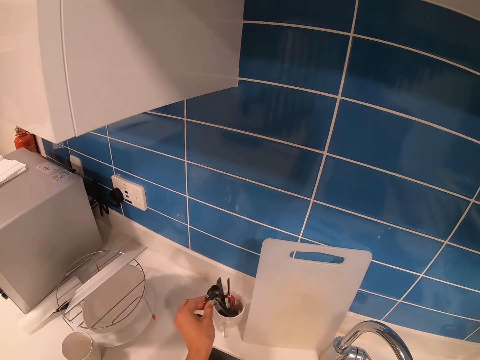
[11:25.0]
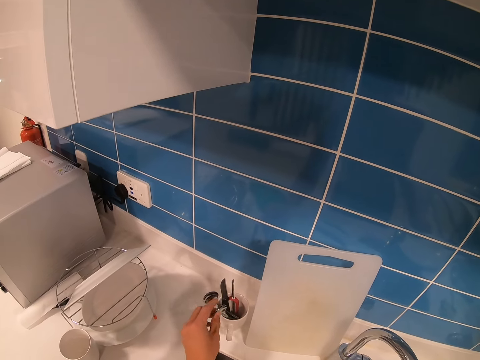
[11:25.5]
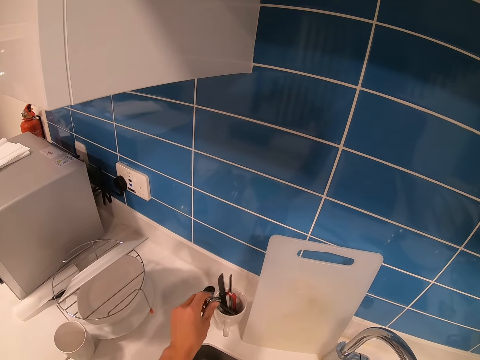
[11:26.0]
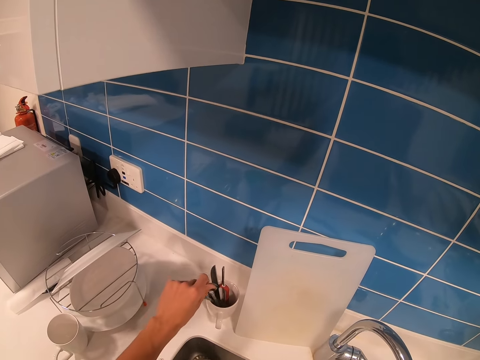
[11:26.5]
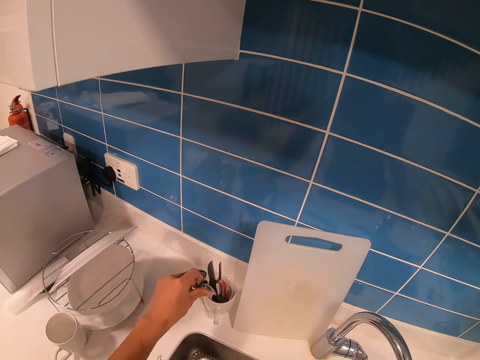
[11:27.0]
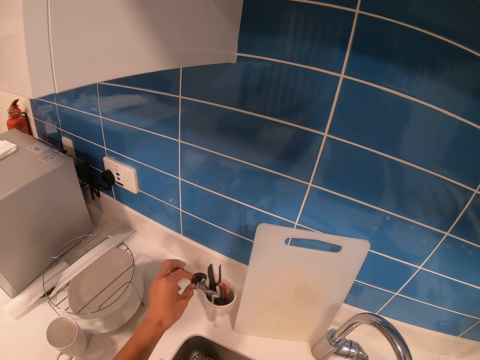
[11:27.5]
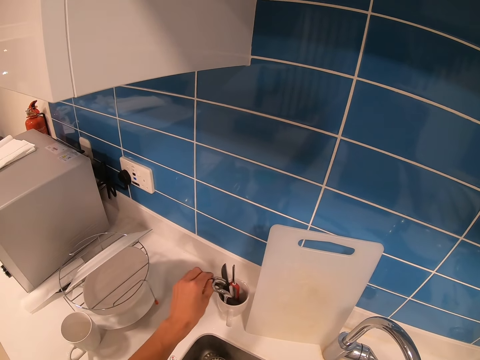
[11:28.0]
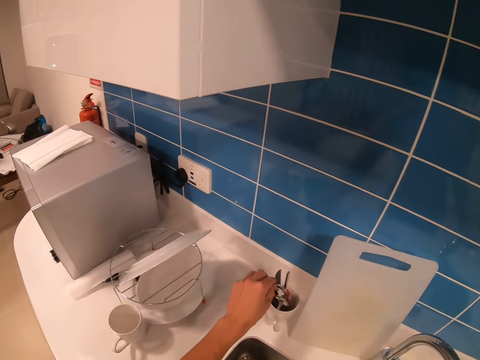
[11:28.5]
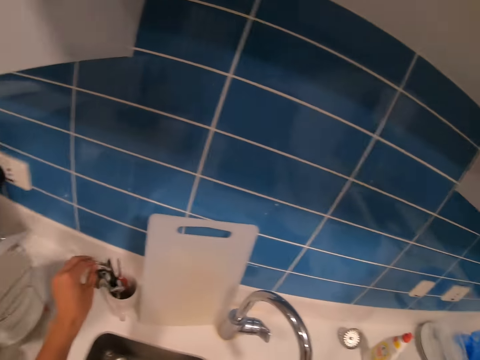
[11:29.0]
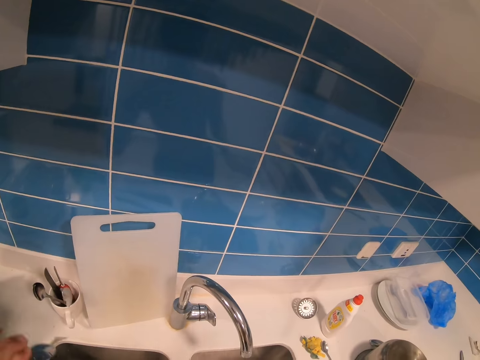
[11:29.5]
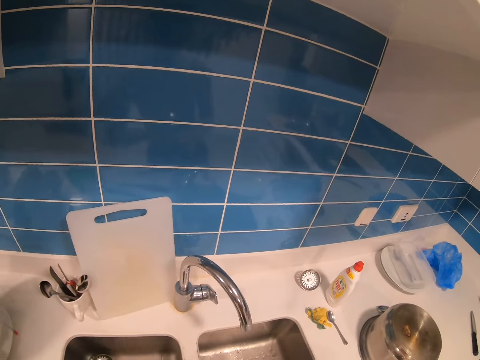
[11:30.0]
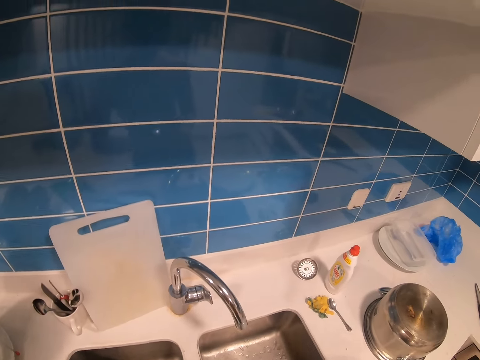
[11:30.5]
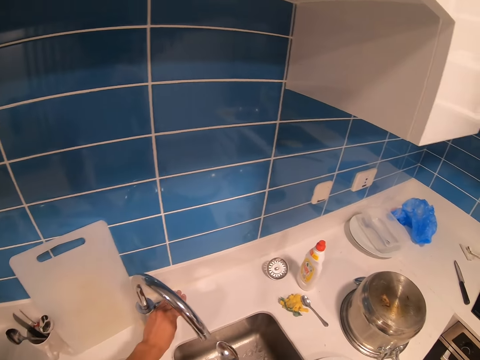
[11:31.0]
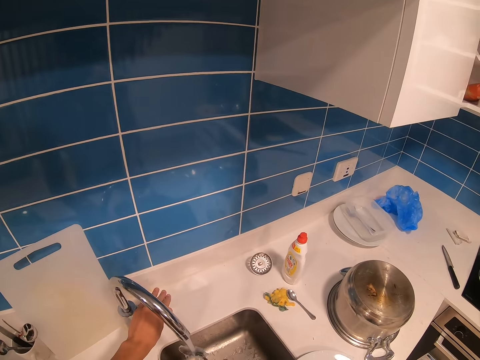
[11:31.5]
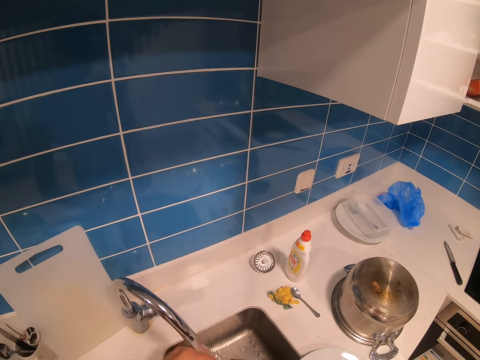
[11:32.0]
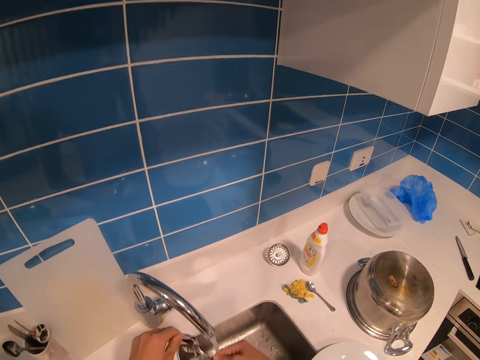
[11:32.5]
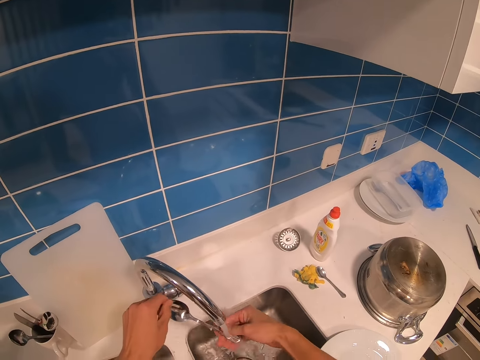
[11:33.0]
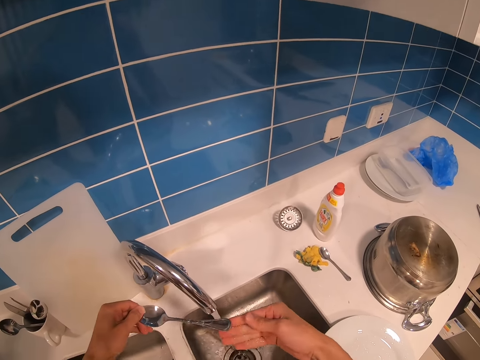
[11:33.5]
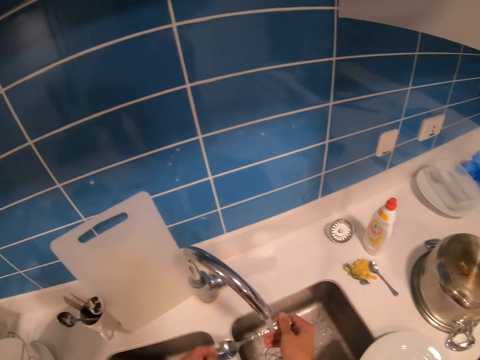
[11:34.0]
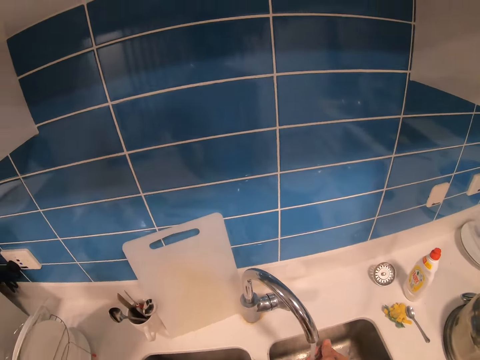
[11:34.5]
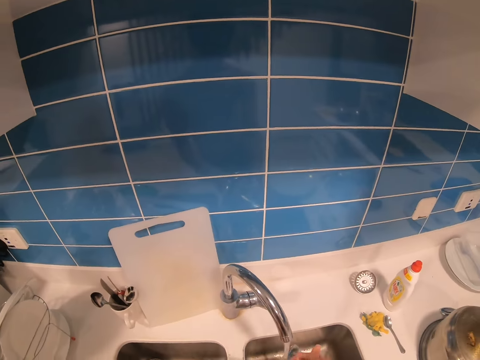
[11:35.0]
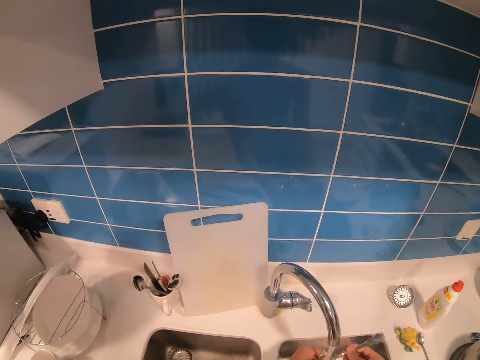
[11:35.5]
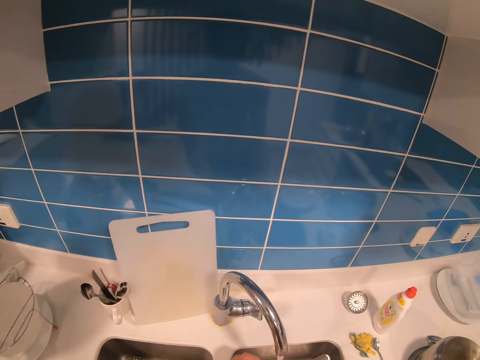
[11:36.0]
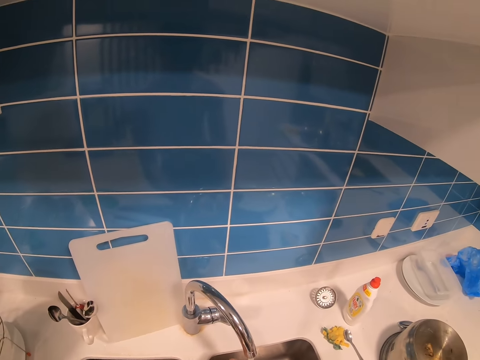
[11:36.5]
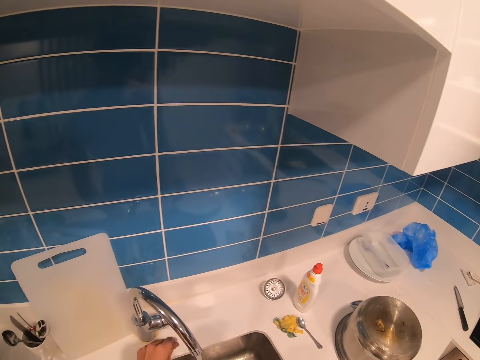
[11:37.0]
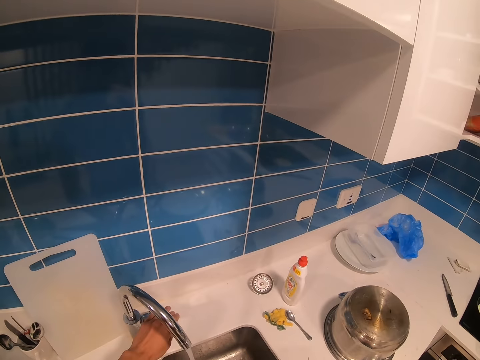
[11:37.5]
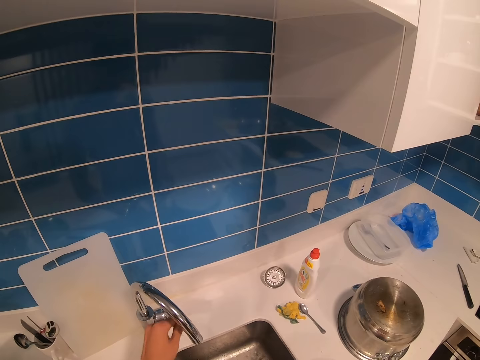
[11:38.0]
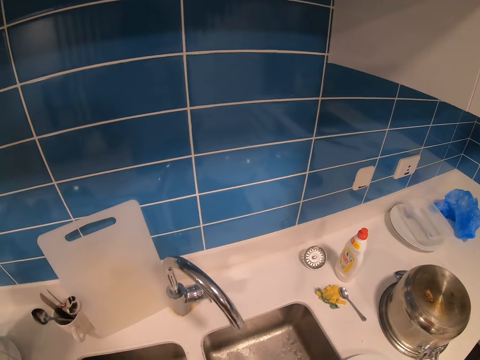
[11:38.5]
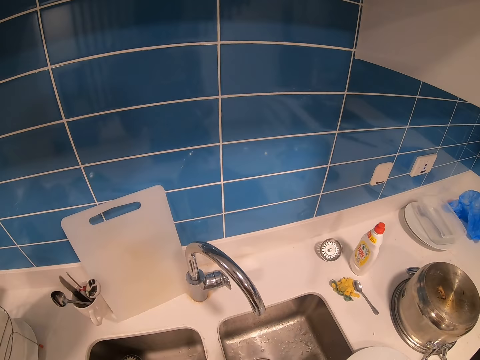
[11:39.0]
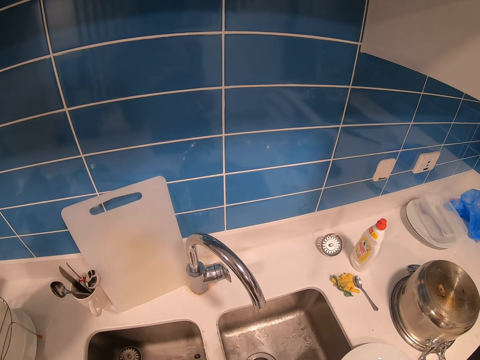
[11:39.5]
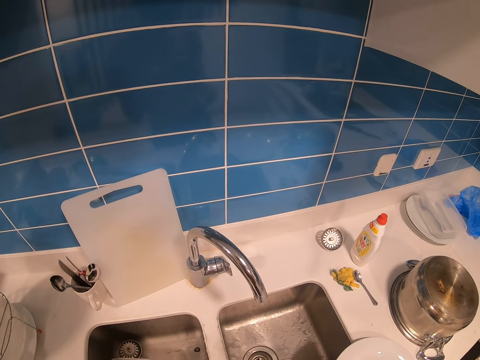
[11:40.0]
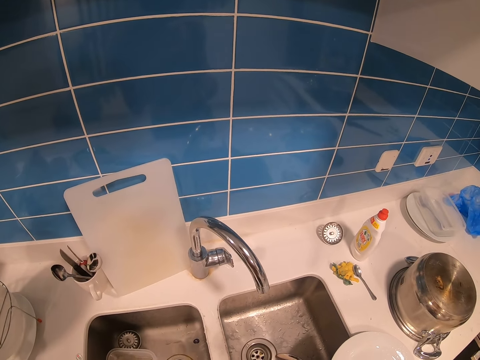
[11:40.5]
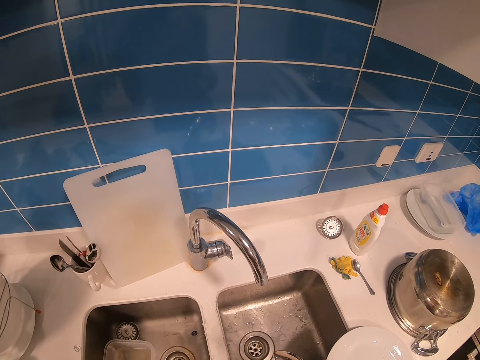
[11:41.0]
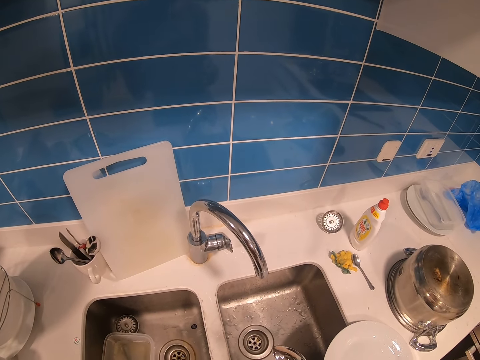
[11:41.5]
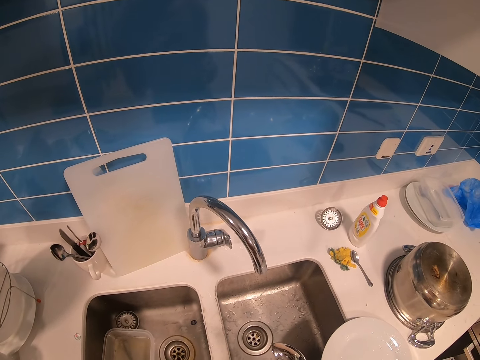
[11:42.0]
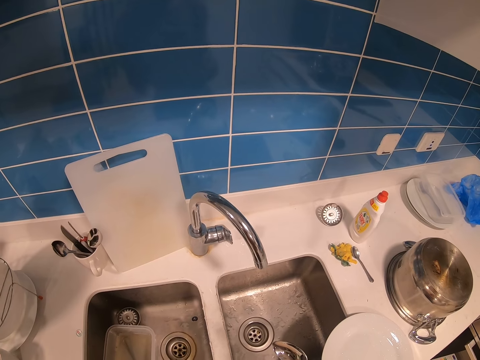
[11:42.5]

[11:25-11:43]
The camera wearer picks the spoon. They touch the cutlery. They pick the spoon. They open the water tap. They wash the spoon. They close the water tap. They look at the sink.

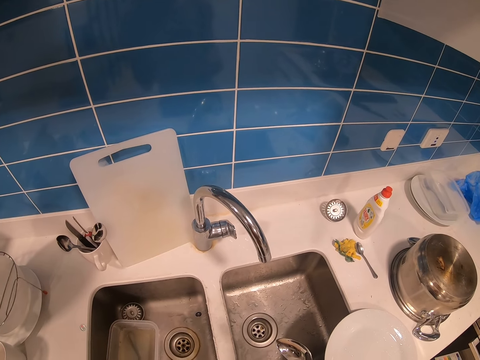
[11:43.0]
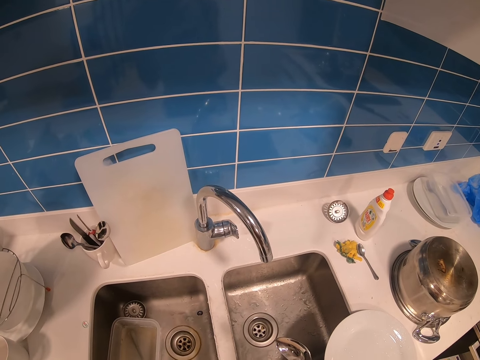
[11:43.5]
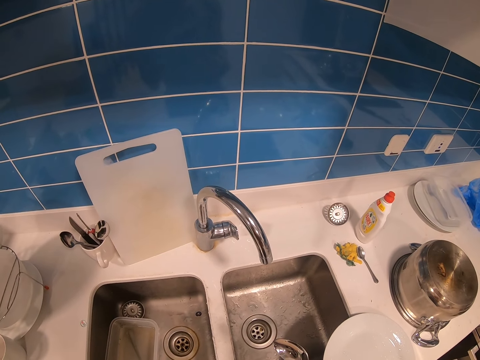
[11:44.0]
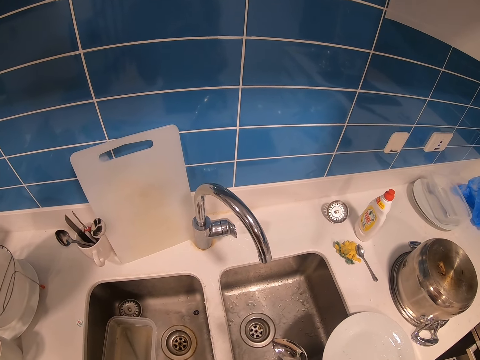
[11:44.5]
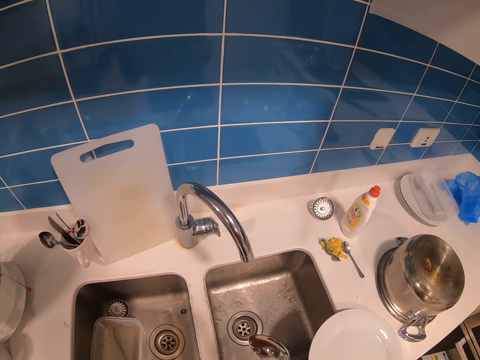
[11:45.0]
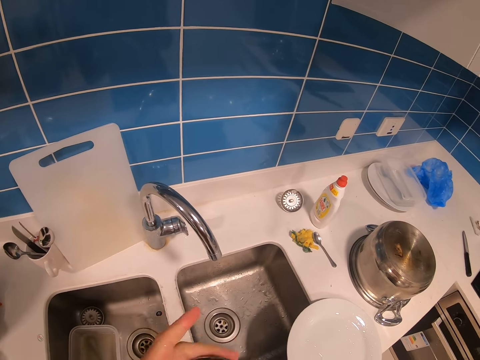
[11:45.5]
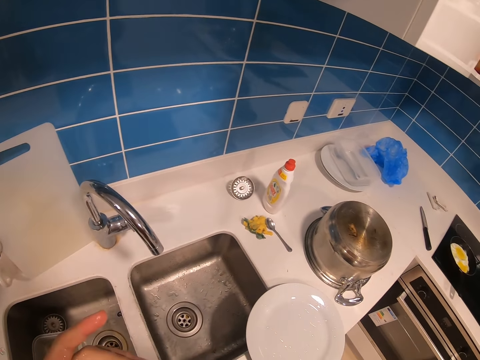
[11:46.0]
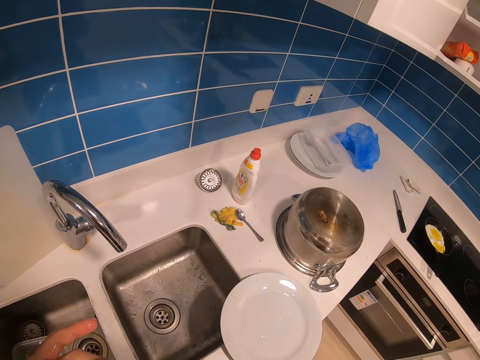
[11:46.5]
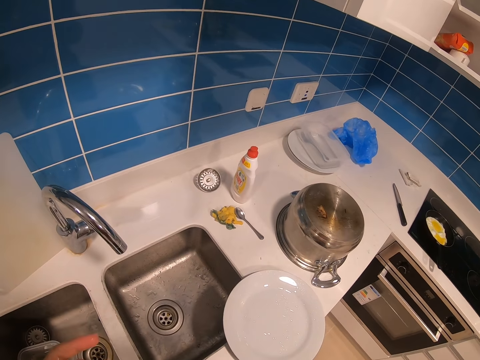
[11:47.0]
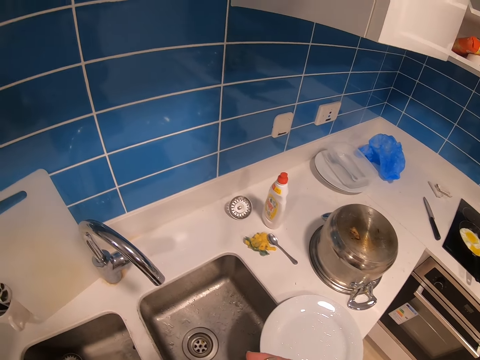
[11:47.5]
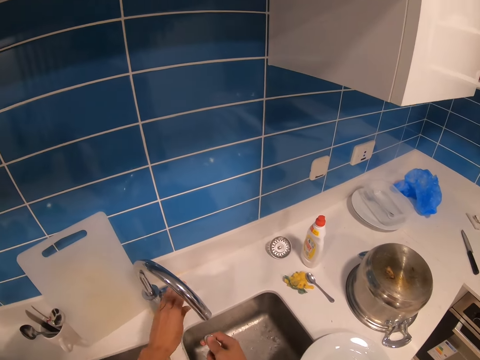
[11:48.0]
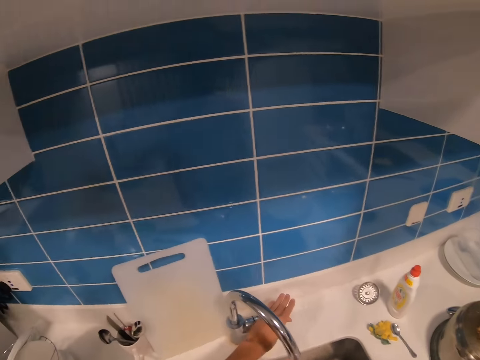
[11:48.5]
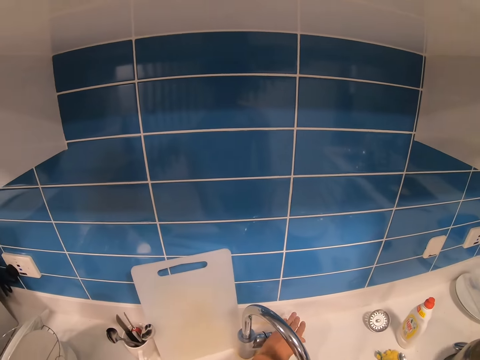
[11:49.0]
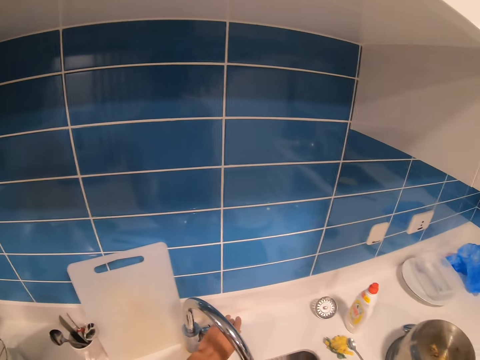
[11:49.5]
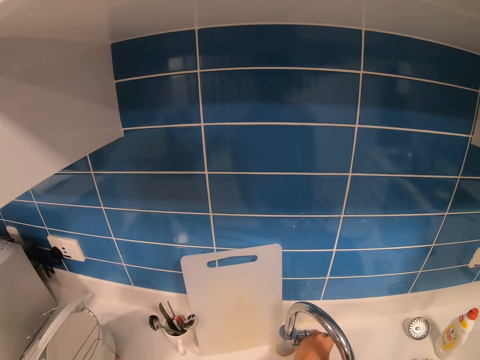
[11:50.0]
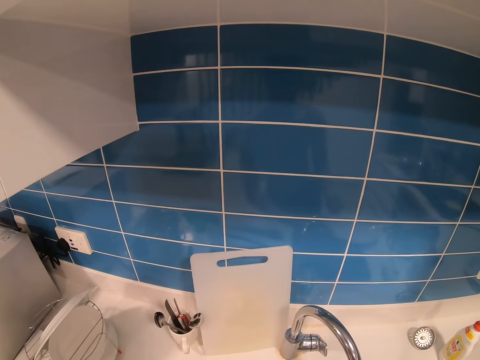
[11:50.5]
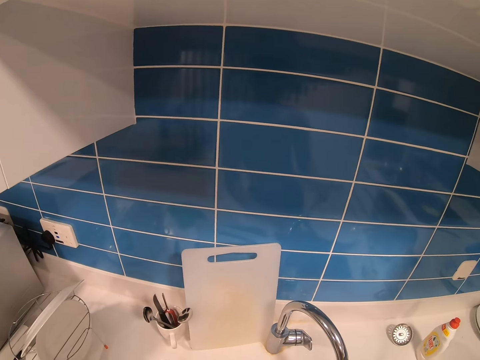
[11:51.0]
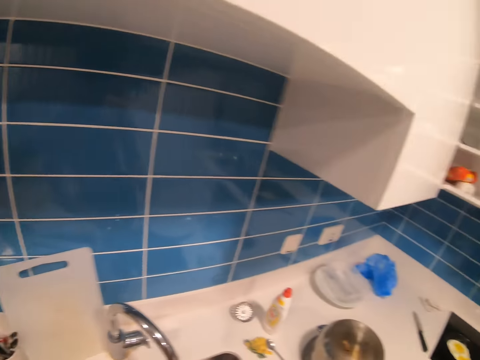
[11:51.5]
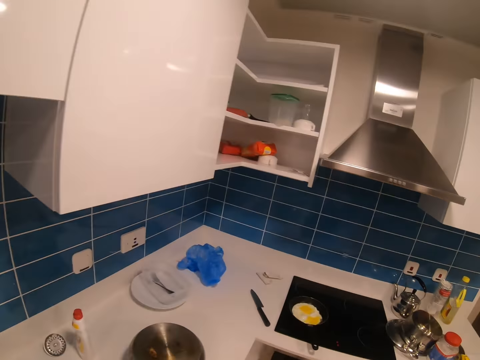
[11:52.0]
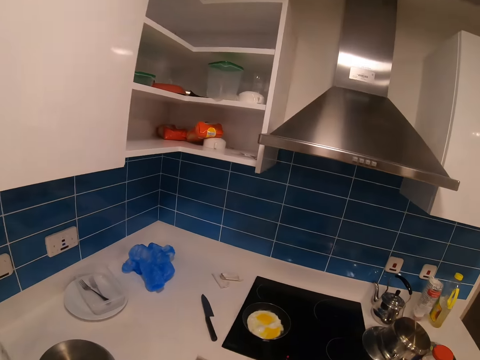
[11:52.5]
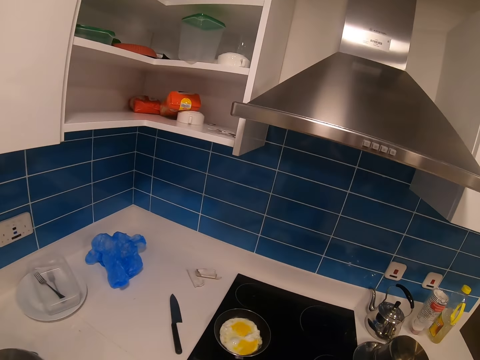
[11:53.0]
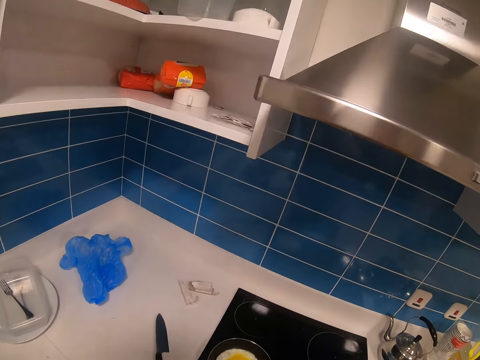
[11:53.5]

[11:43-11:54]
The camera wearer looks around. They look at the finger. They open the water tap. They close the water tap. They move to the cooker.
